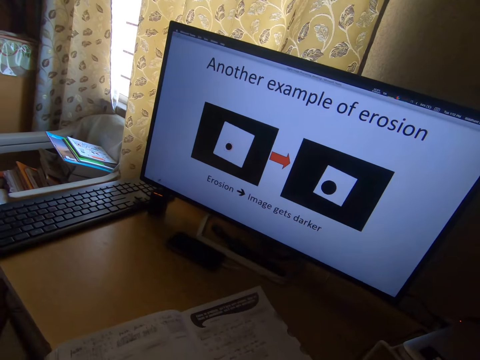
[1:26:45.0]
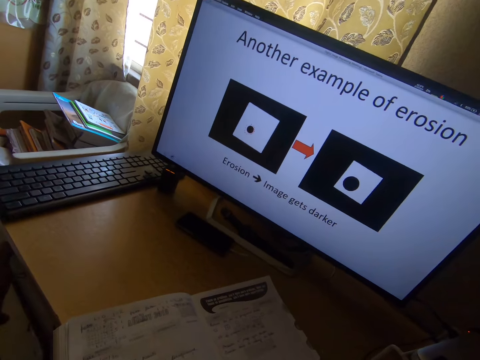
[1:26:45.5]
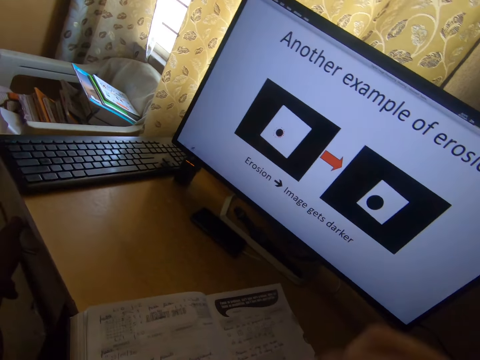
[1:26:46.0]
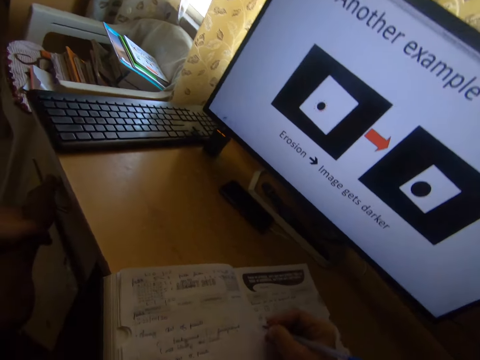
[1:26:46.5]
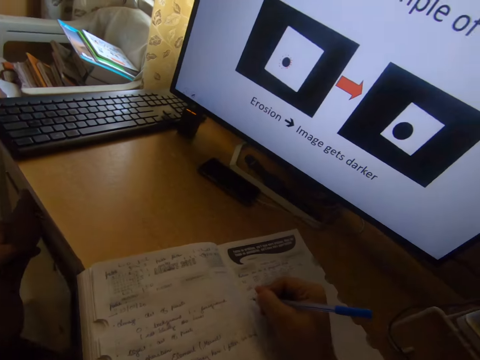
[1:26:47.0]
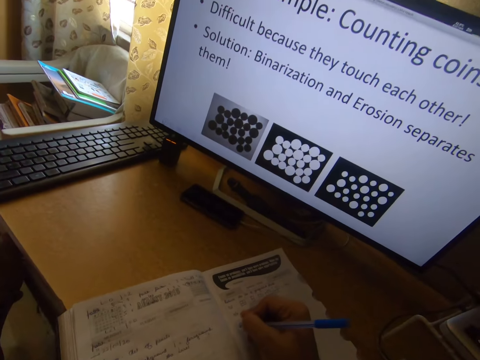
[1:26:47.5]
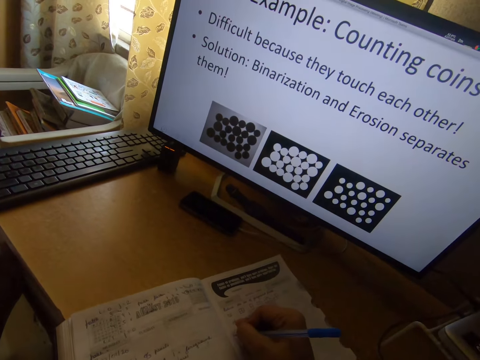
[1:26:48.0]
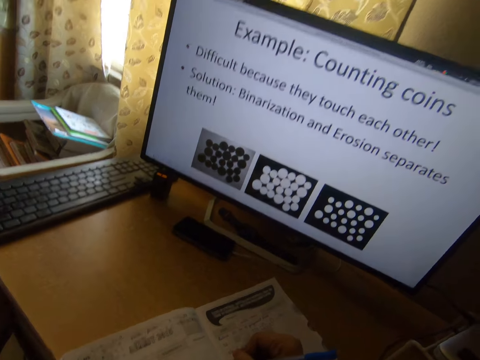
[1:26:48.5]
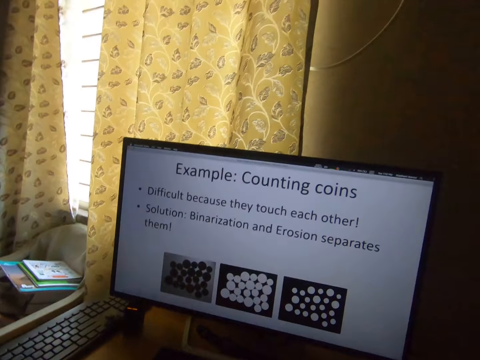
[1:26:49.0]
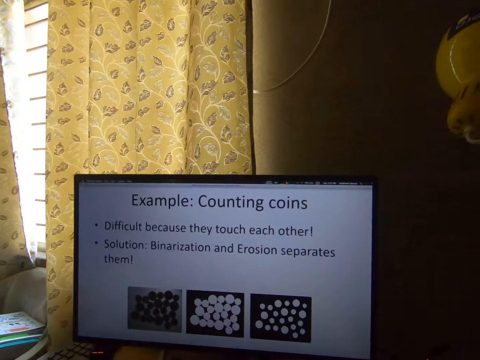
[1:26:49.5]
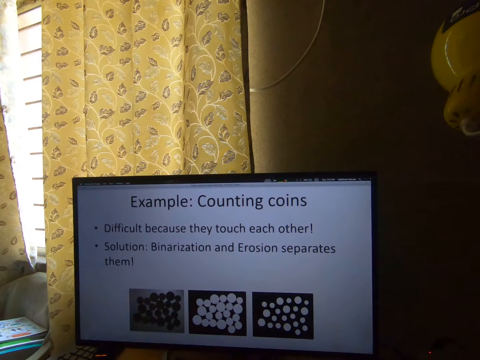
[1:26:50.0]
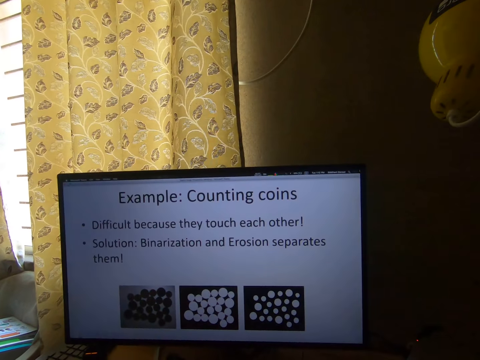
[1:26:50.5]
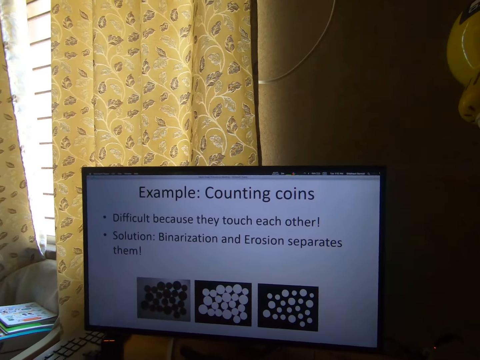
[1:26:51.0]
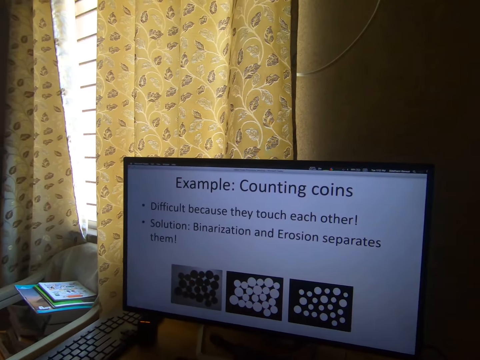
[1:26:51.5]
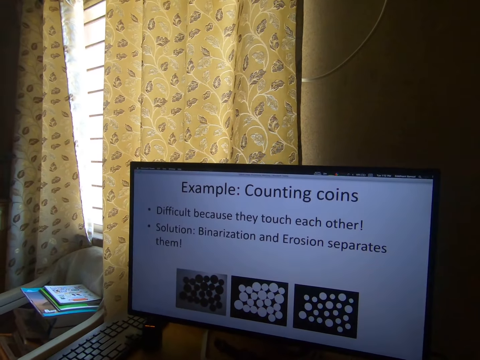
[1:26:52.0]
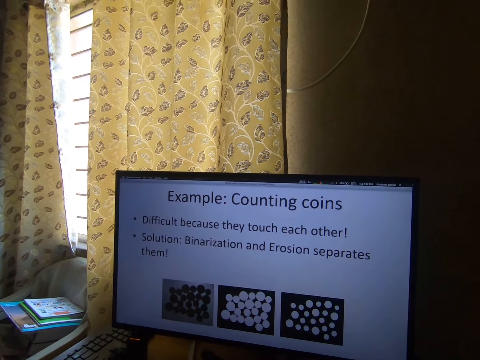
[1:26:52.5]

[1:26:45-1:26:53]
The camera wearer moves his hand. He places his right hand on the book. He operates a computer. He writes on the book with the pen in his right hand.
